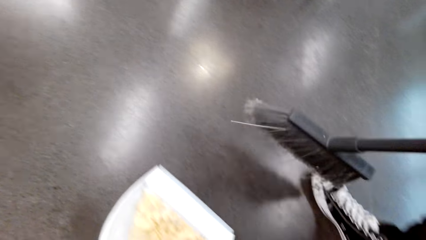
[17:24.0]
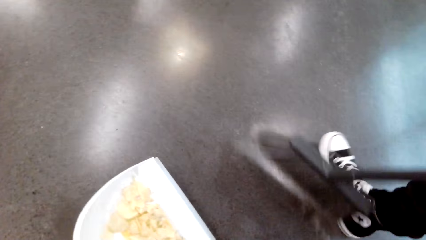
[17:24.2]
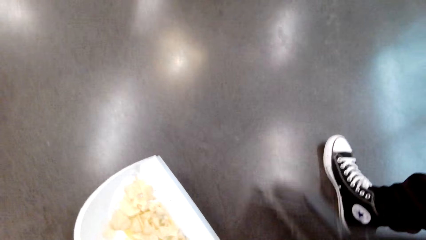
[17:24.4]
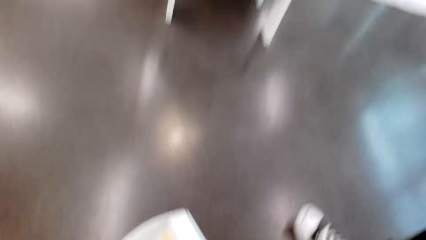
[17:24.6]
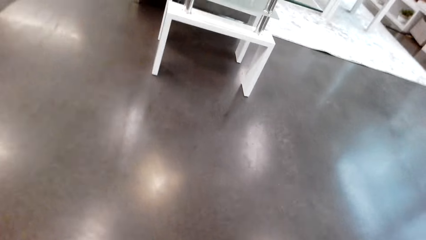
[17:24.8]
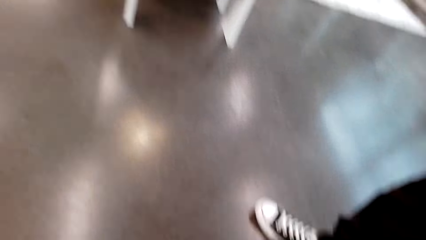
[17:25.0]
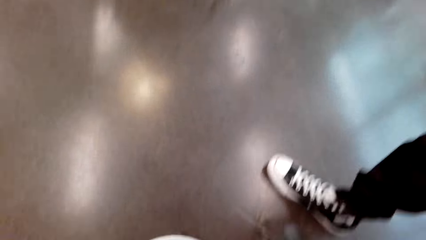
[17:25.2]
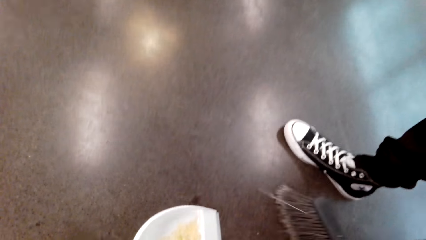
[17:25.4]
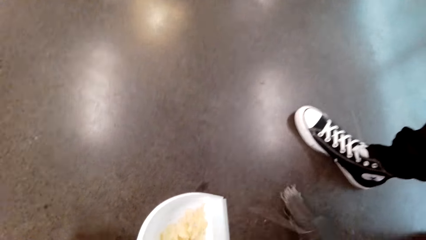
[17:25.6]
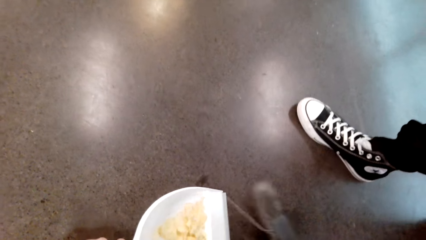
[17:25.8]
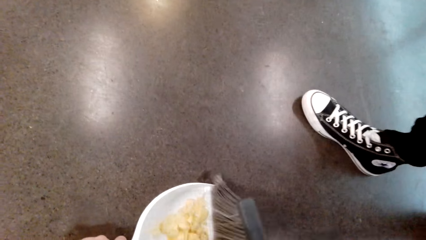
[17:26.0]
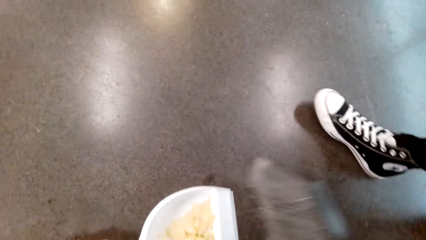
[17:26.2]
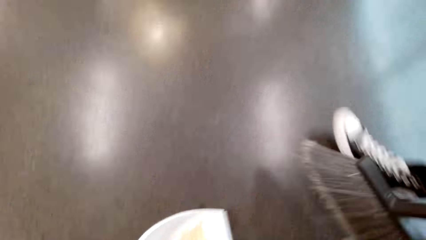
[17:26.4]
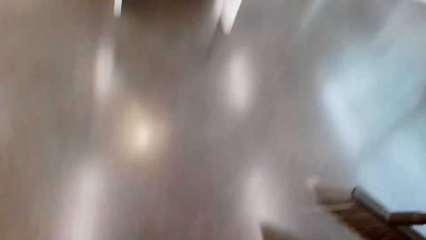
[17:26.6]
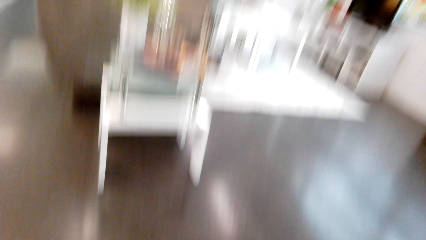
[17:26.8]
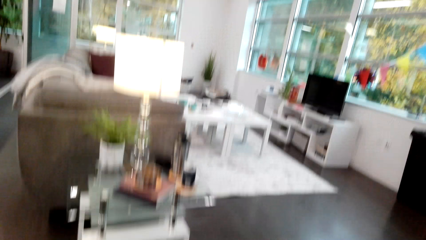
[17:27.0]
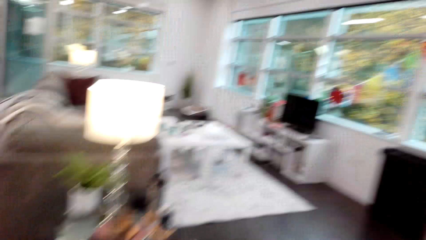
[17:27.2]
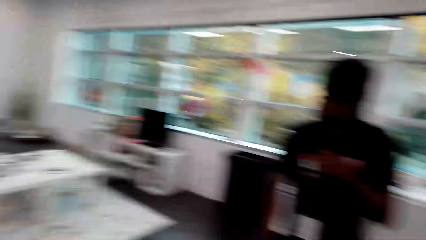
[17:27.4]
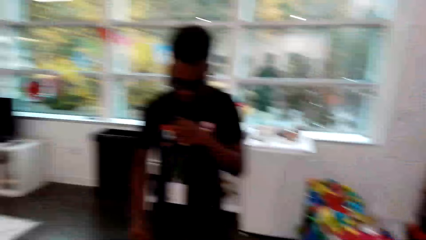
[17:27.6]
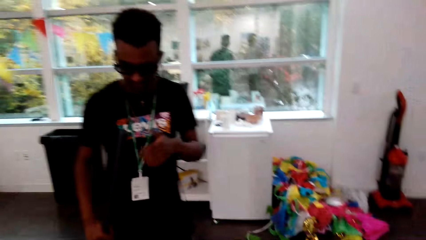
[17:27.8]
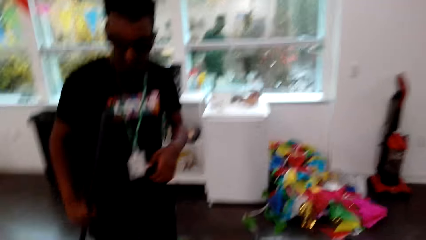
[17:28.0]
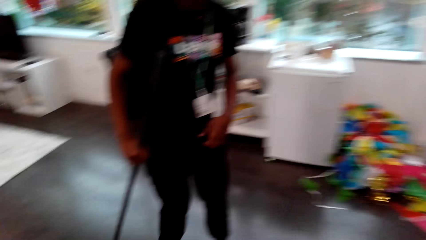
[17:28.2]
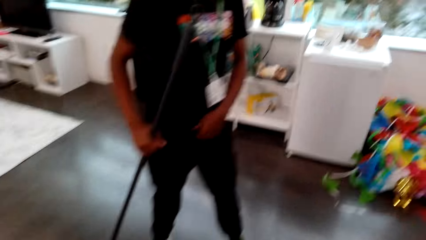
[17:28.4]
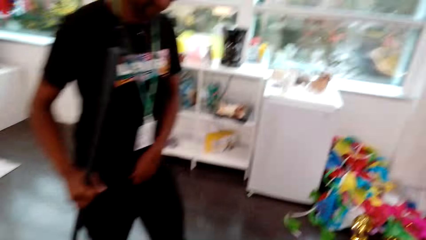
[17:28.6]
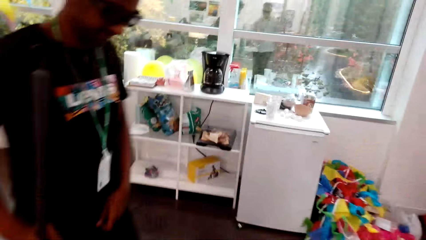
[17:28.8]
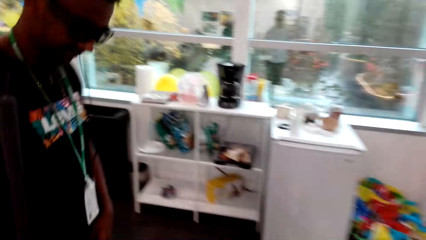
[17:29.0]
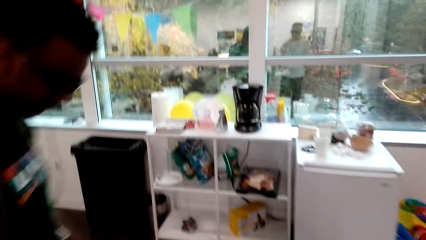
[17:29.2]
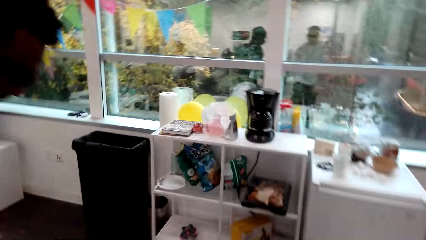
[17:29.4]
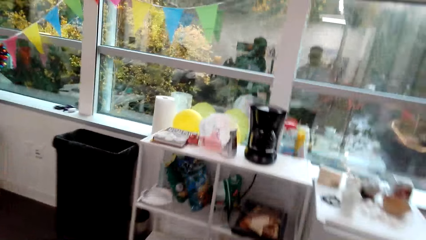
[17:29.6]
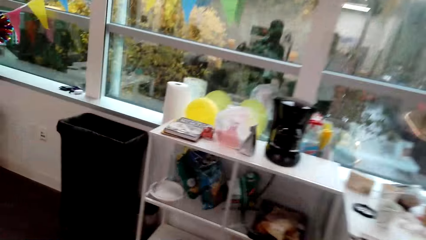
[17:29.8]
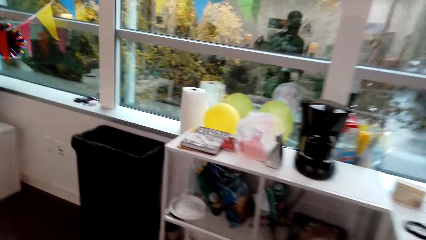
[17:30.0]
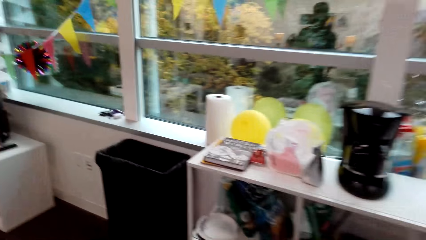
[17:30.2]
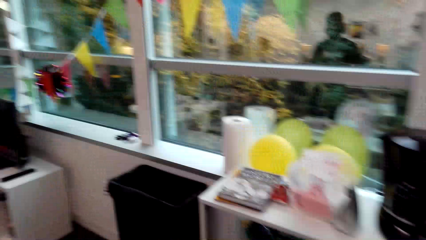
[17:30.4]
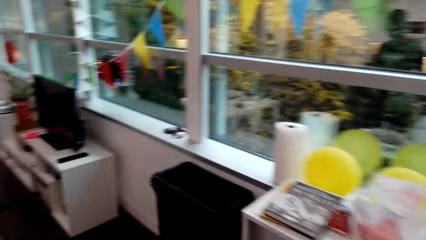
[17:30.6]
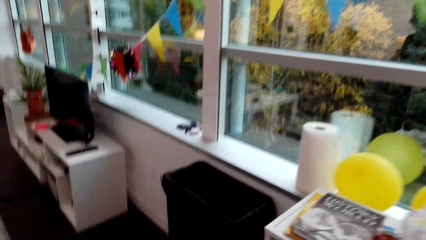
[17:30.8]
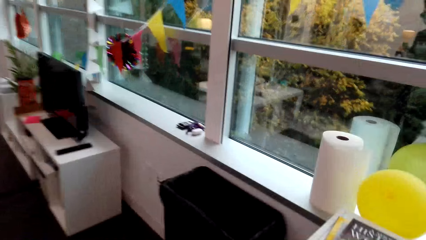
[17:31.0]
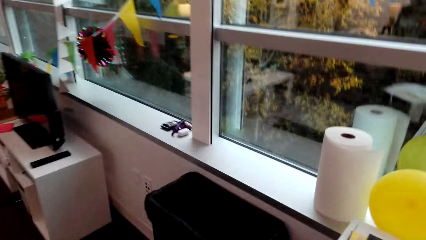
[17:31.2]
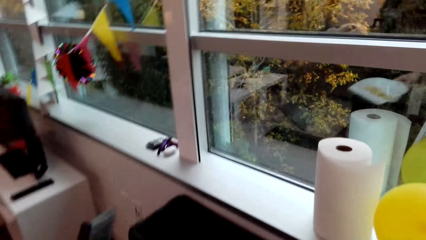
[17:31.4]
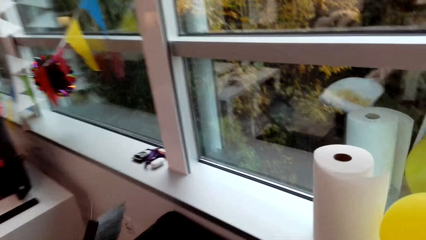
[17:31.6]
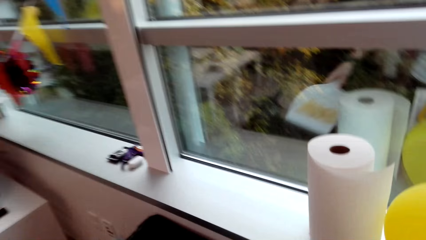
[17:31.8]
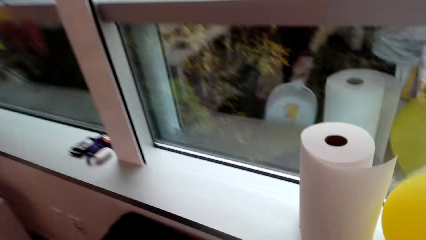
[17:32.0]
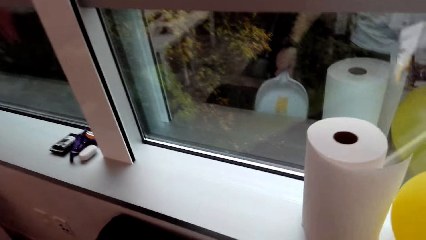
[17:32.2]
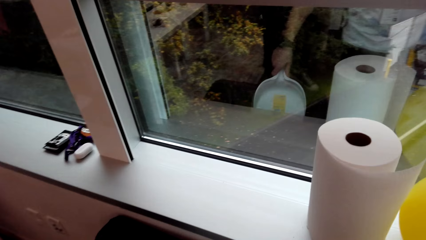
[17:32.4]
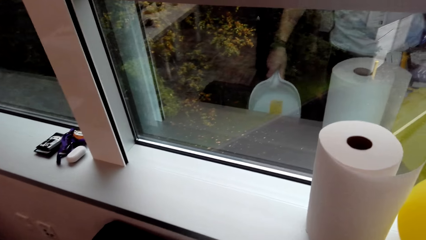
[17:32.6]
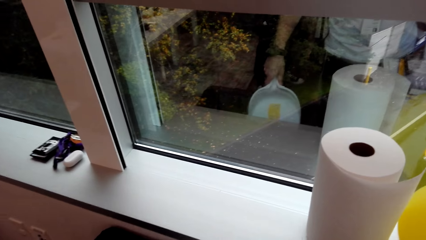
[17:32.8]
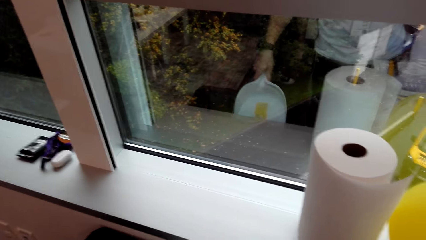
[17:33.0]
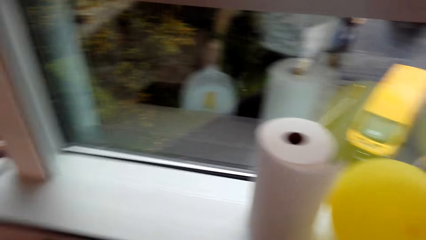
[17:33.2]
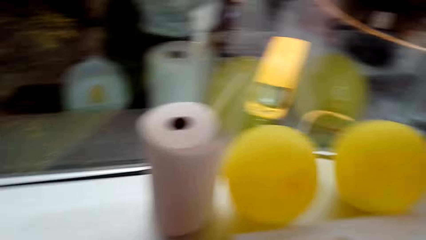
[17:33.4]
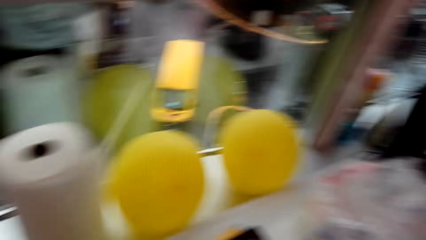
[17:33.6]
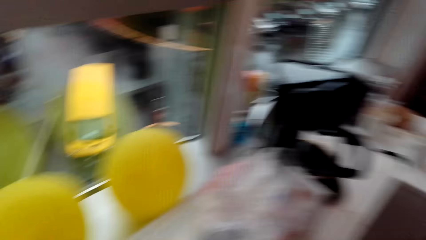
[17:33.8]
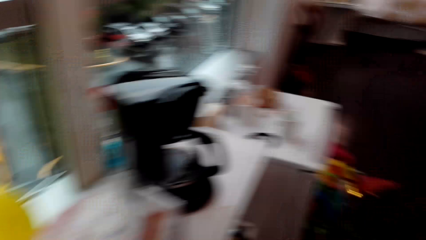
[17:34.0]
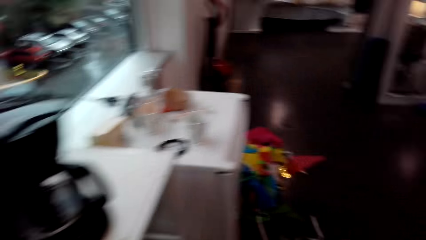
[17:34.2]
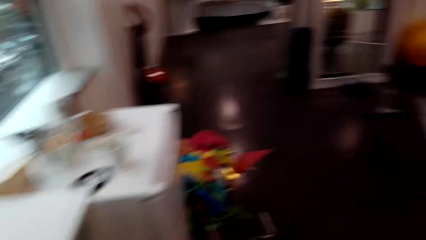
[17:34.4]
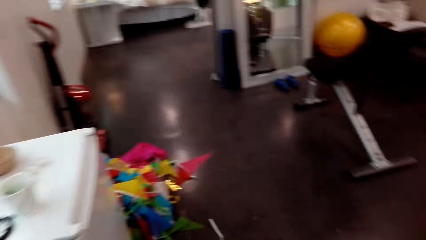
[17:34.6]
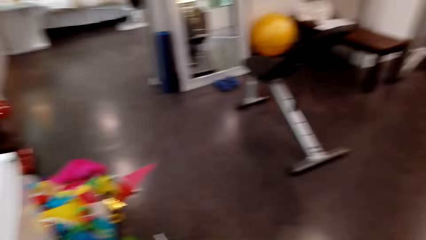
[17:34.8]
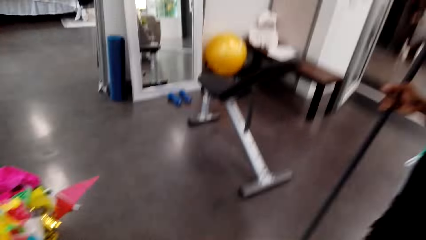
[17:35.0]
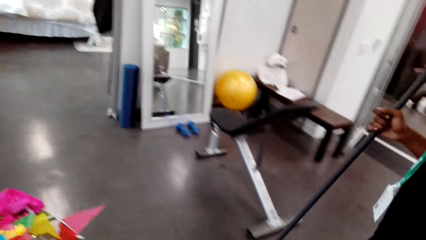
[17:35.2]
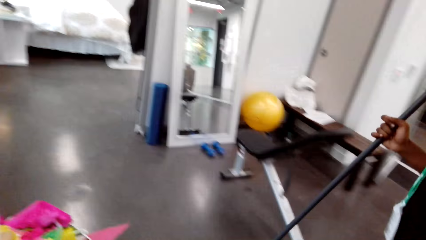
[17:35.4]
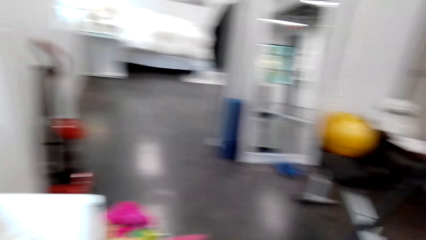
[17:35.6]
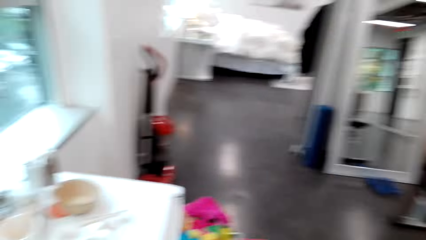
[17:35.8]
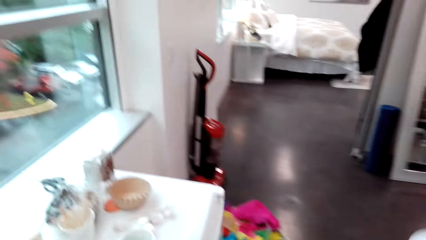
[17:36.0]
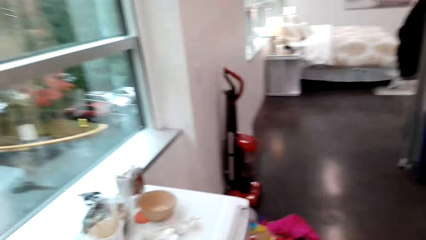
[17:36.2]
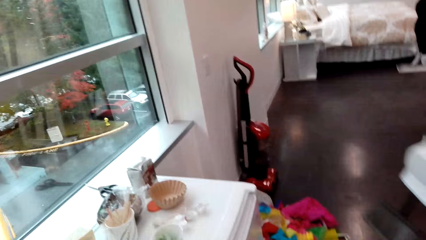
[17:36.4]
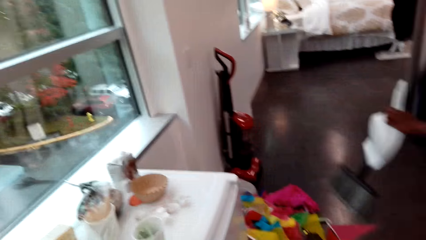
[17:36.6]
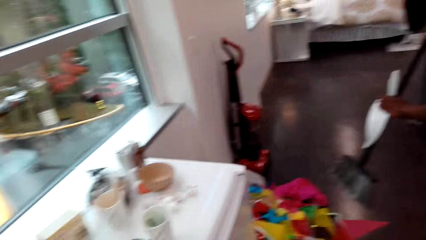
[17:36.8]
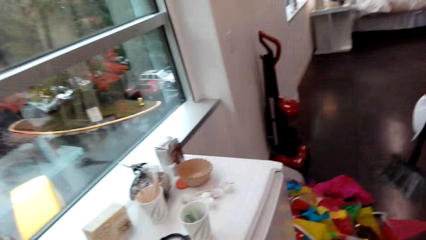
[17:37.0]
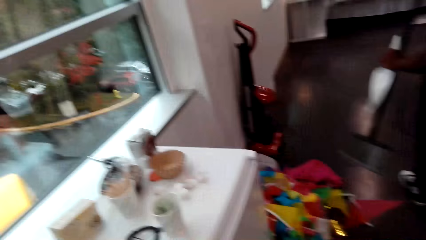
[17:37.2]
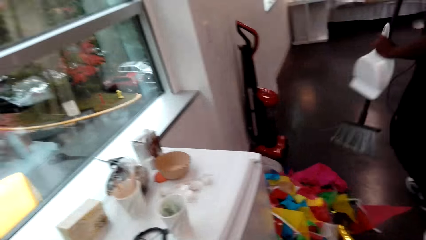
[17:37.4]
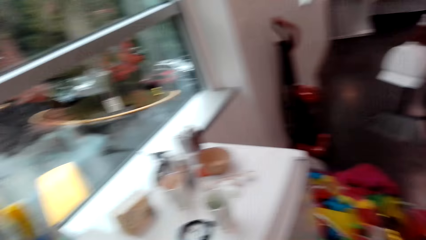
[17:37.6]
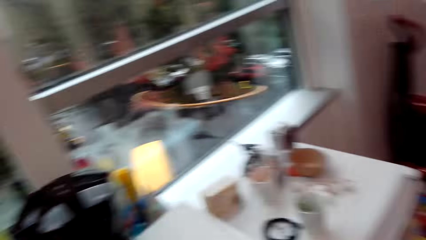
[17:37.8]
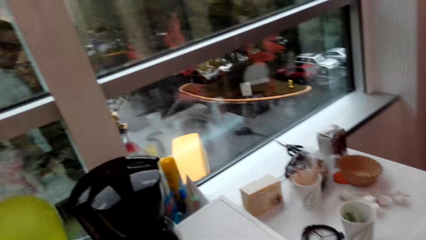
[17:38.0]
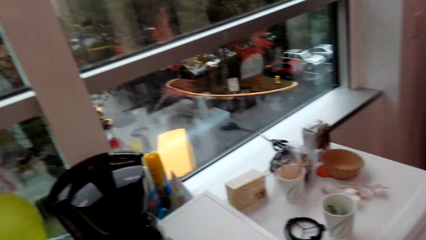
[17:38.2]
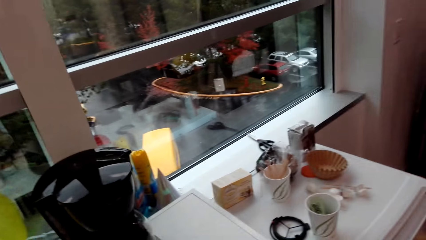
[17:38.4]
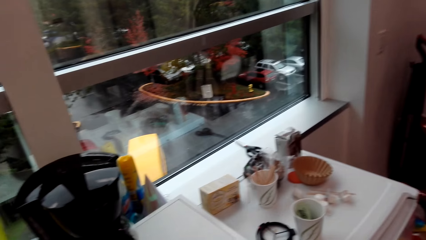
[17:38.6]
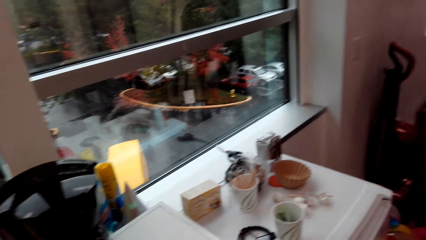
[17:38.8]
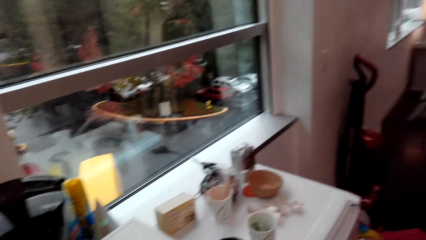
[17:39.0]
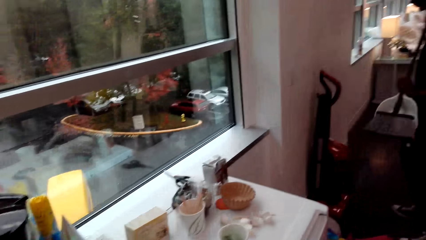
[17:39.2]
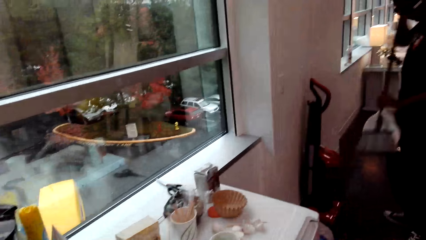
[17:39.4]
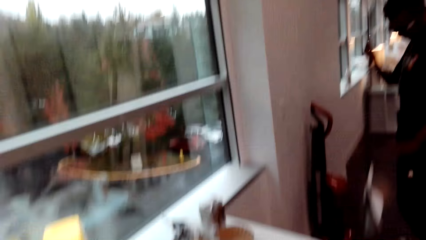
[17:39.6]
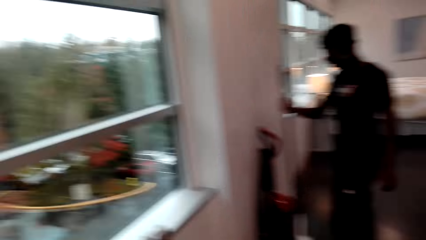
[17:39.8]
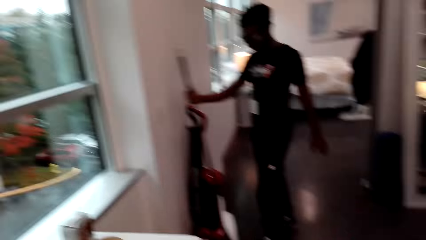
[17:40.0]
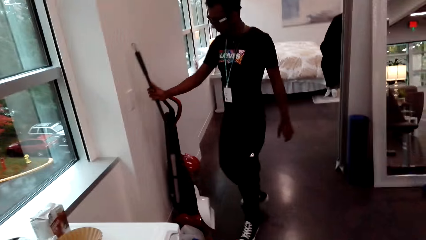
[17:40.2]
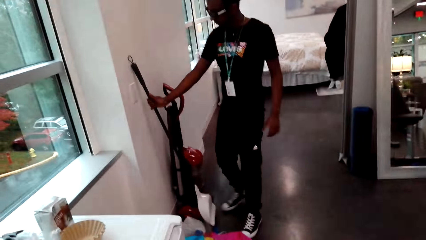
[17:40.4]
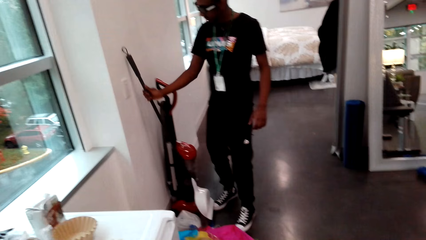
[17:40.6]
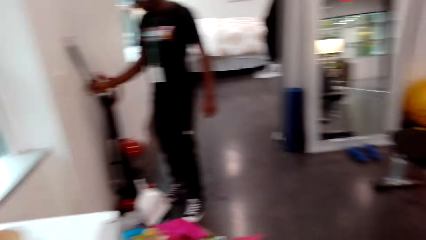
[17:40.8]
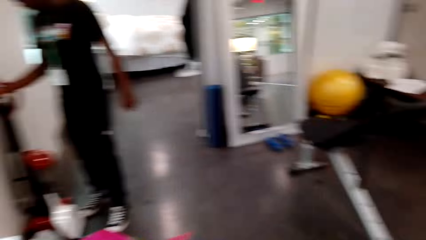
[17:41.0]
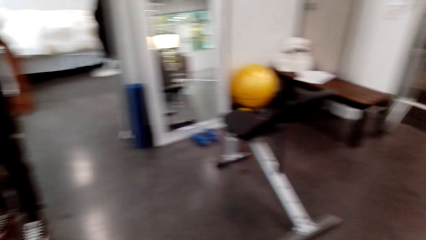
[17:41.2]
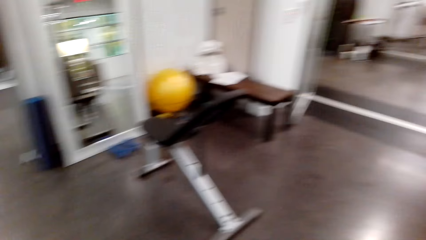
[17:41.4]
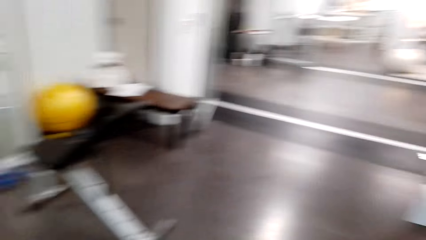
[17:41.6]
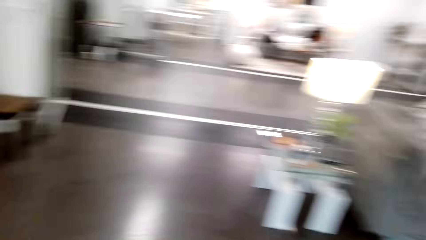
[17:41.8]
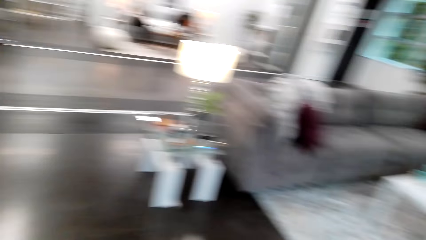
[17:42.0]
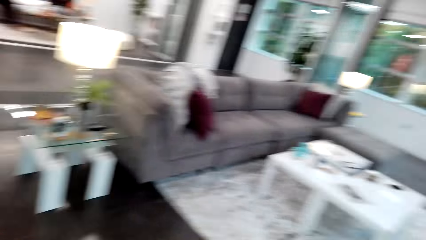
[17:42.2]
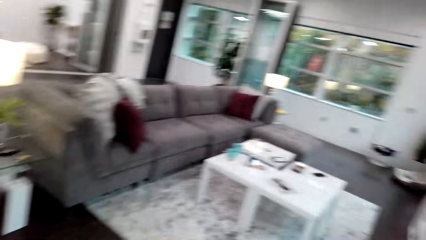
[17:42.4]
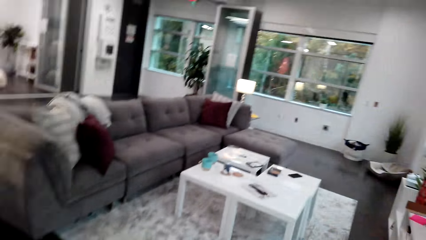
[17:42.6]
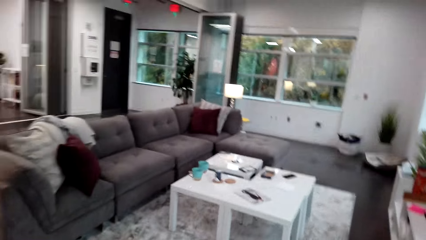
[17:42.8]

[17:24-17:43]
The camera wearer walks to the dust bin. A person walks around. The camera wearer walks around. Another person holds a dust pan. The camera wearer looks around. A man walks with the sweeping brush, attaches the dust pan on the sweeping brush and leans the brush on the wall. The camera wearer walks around.
